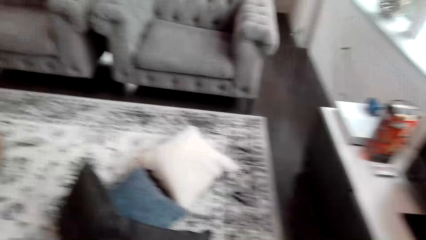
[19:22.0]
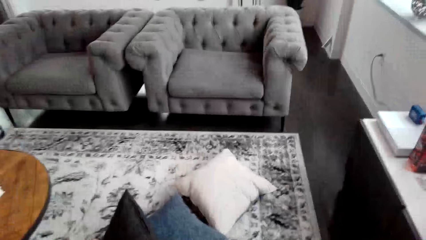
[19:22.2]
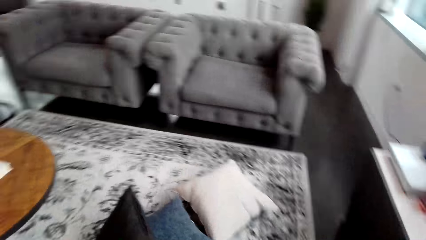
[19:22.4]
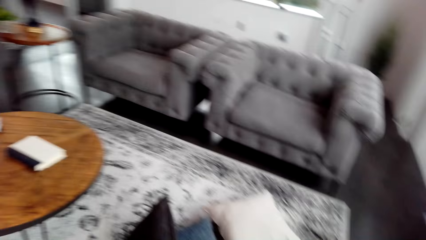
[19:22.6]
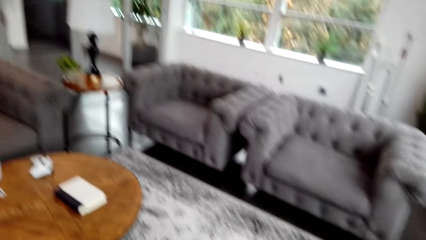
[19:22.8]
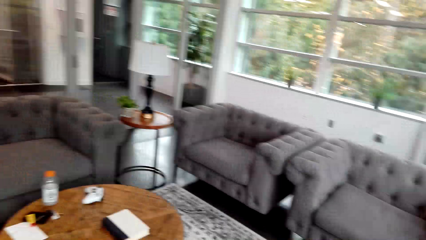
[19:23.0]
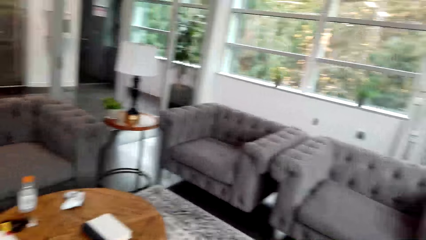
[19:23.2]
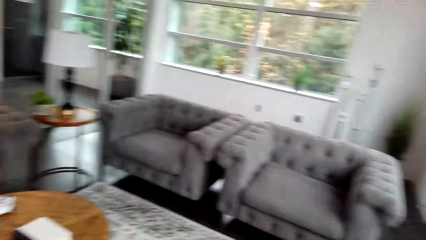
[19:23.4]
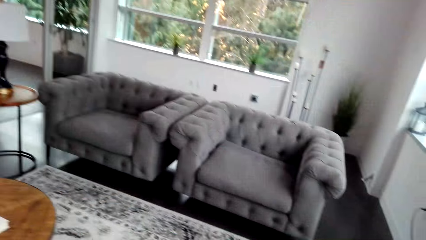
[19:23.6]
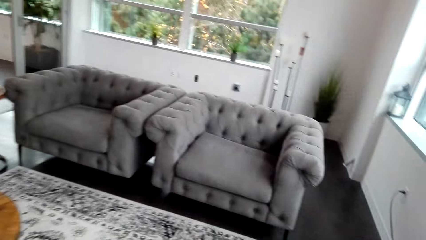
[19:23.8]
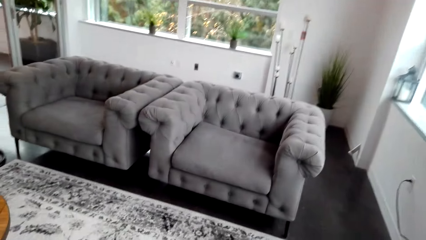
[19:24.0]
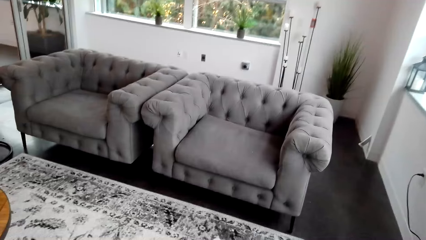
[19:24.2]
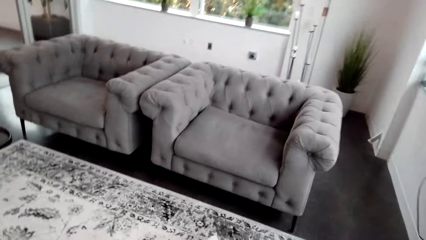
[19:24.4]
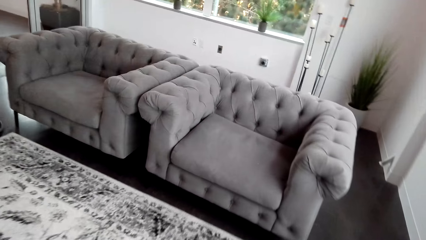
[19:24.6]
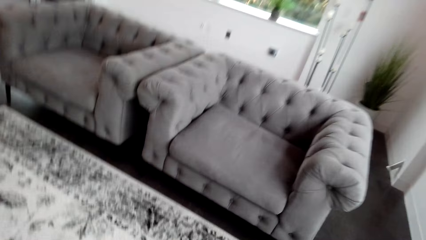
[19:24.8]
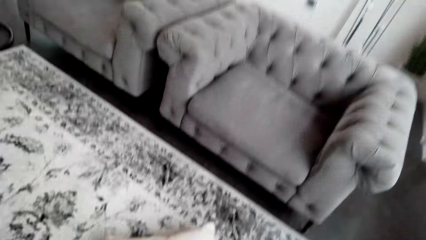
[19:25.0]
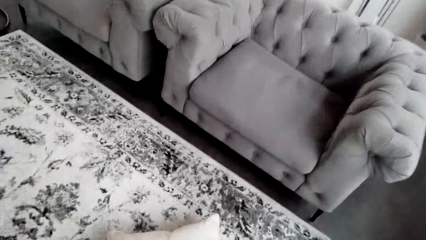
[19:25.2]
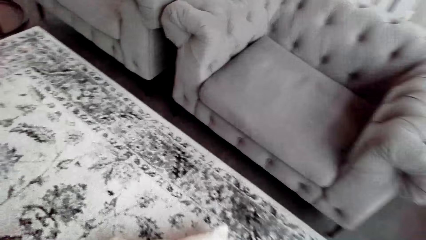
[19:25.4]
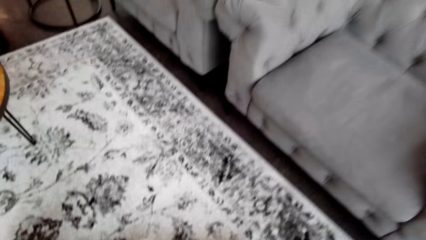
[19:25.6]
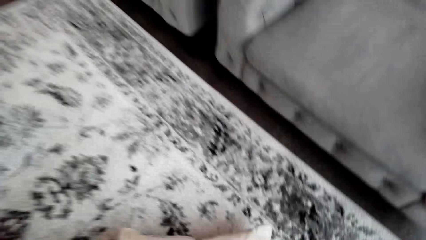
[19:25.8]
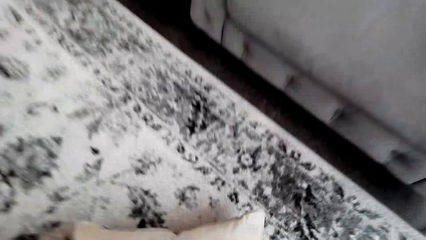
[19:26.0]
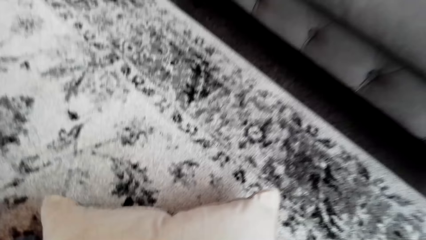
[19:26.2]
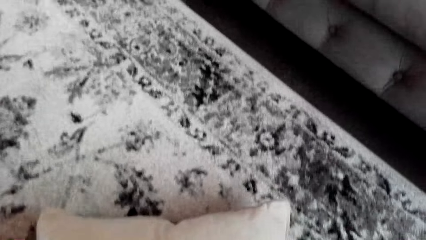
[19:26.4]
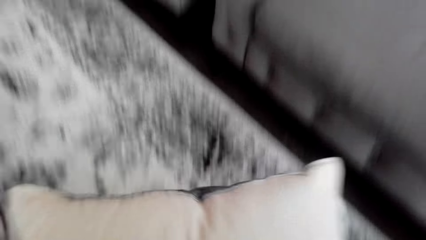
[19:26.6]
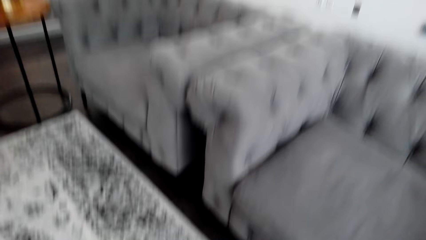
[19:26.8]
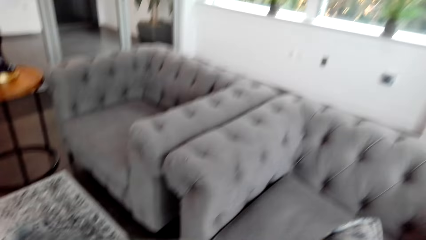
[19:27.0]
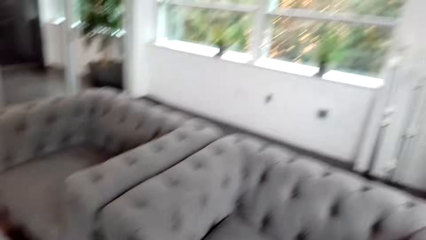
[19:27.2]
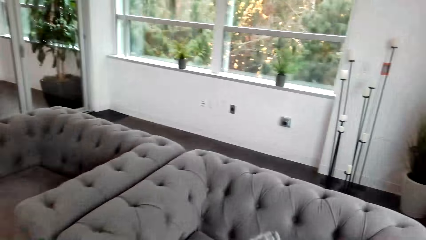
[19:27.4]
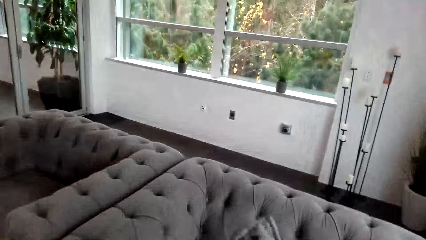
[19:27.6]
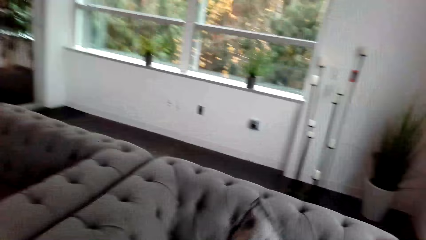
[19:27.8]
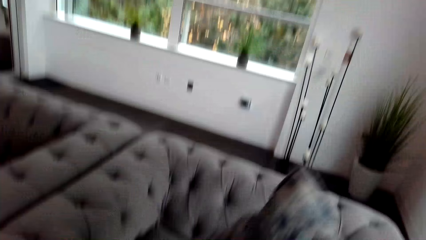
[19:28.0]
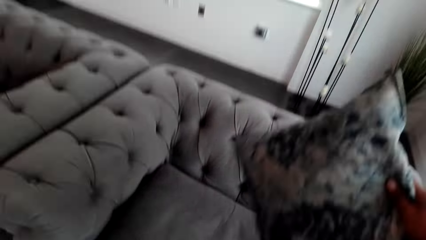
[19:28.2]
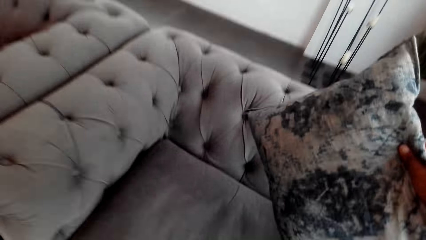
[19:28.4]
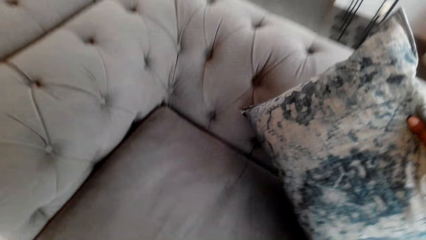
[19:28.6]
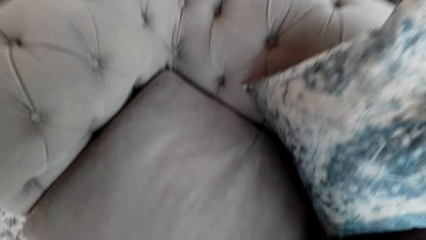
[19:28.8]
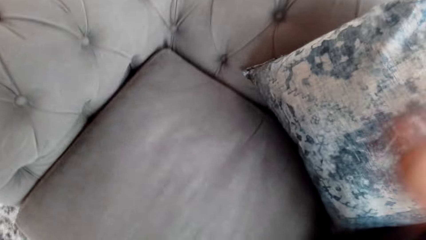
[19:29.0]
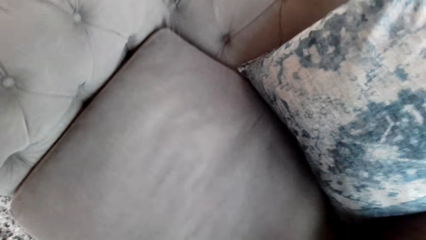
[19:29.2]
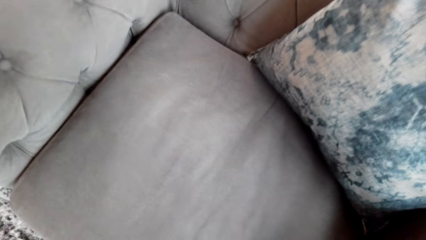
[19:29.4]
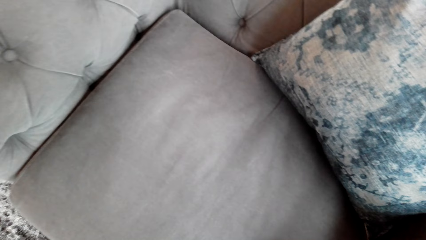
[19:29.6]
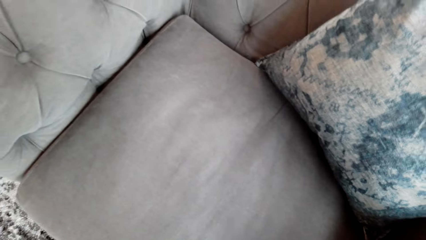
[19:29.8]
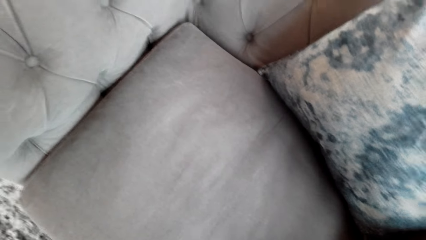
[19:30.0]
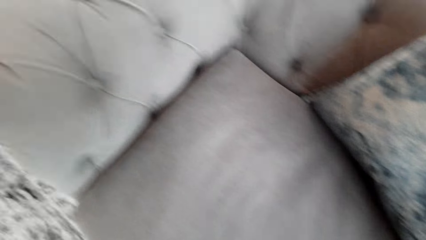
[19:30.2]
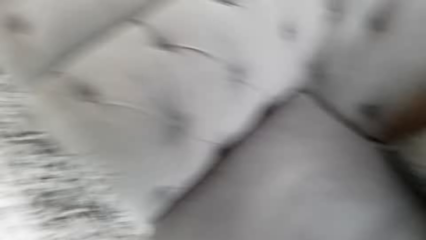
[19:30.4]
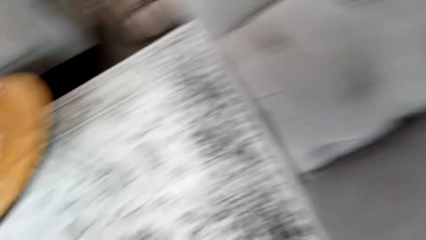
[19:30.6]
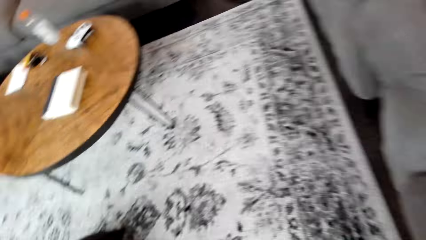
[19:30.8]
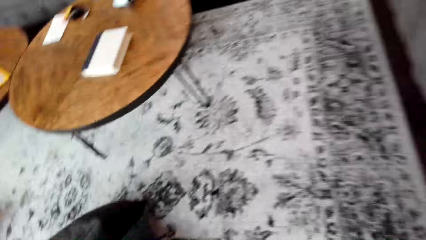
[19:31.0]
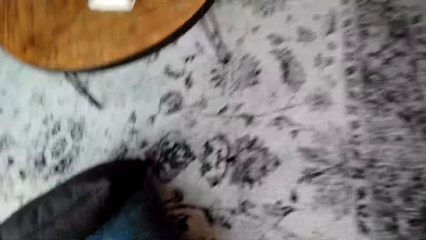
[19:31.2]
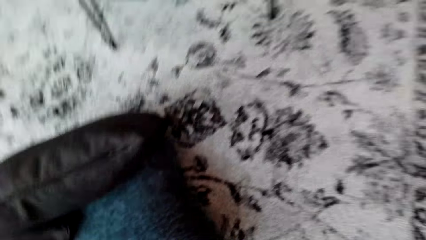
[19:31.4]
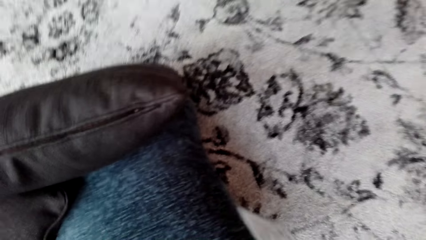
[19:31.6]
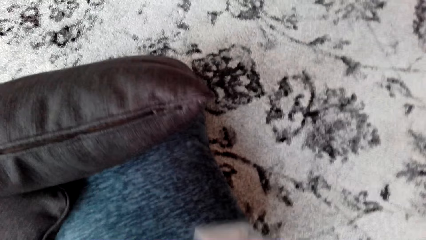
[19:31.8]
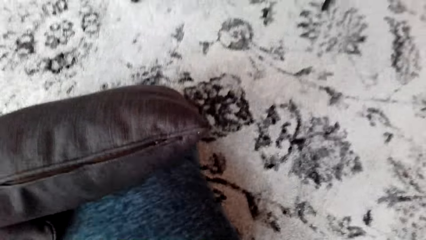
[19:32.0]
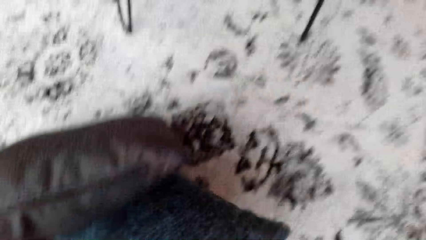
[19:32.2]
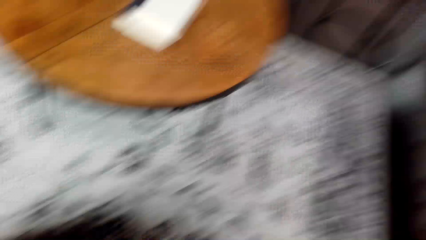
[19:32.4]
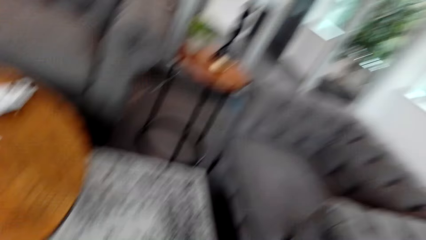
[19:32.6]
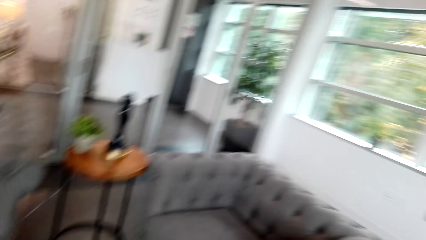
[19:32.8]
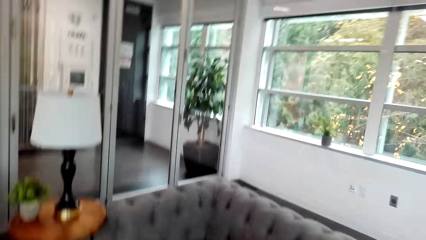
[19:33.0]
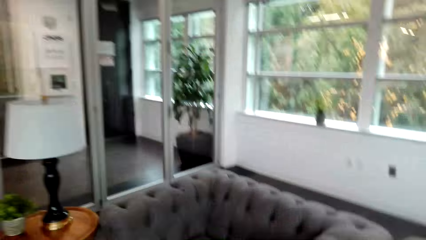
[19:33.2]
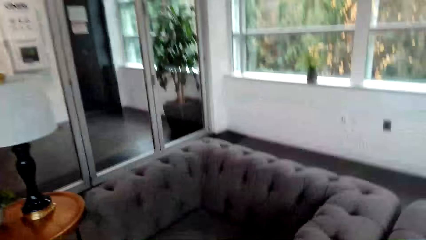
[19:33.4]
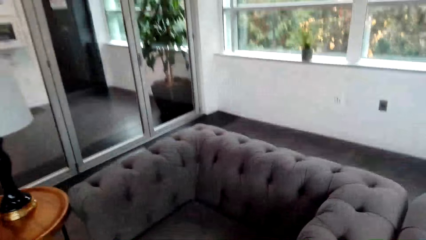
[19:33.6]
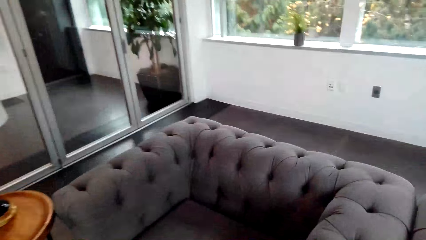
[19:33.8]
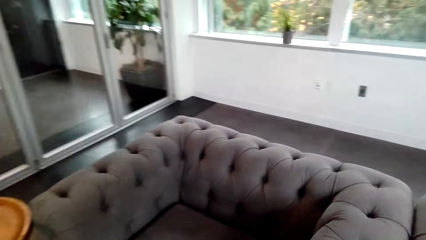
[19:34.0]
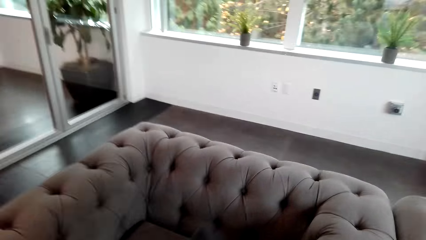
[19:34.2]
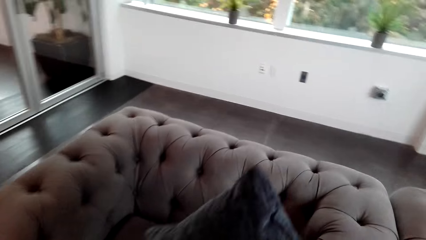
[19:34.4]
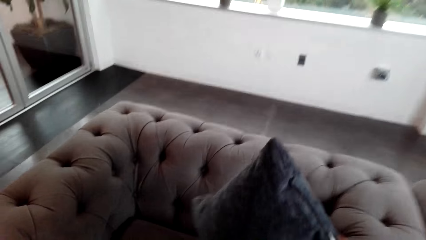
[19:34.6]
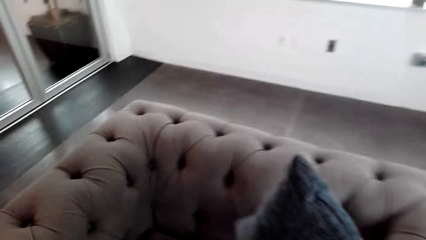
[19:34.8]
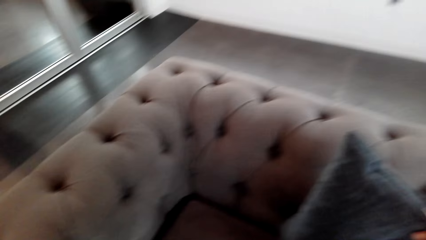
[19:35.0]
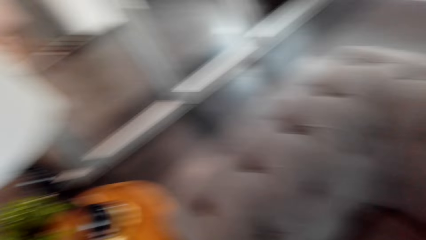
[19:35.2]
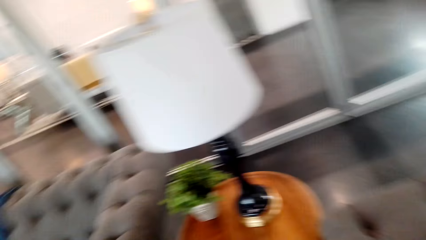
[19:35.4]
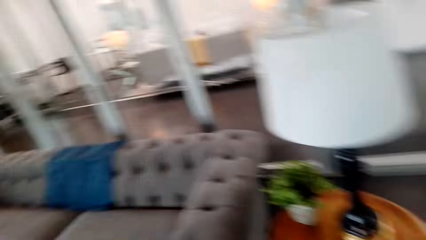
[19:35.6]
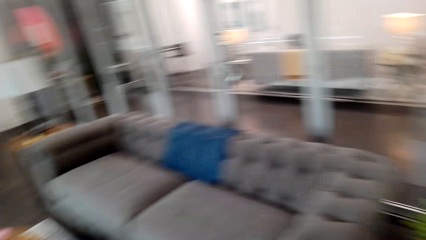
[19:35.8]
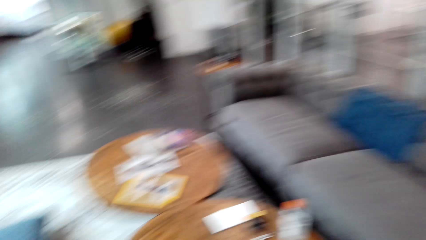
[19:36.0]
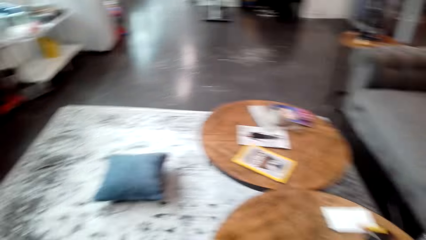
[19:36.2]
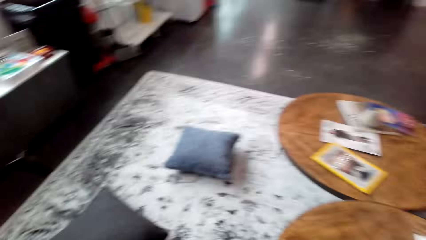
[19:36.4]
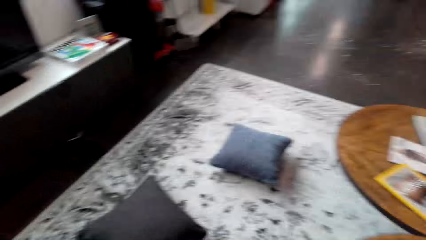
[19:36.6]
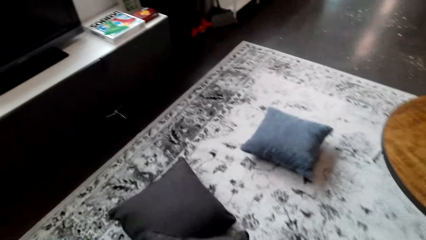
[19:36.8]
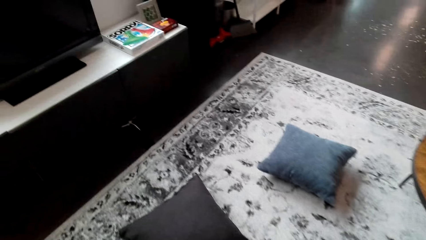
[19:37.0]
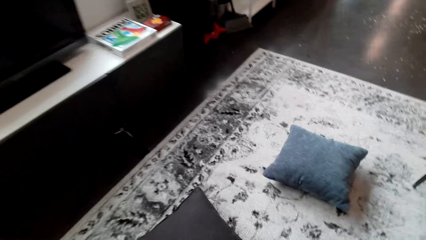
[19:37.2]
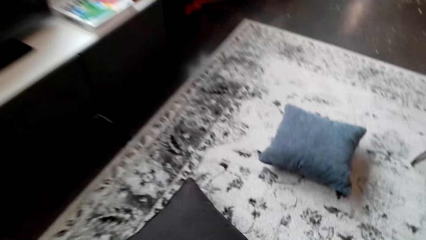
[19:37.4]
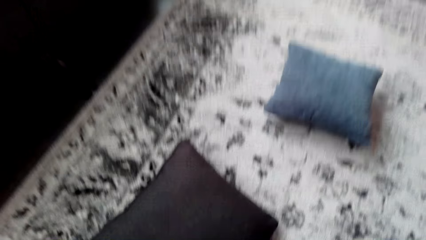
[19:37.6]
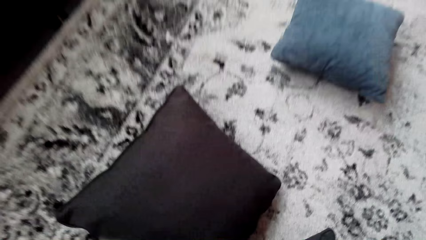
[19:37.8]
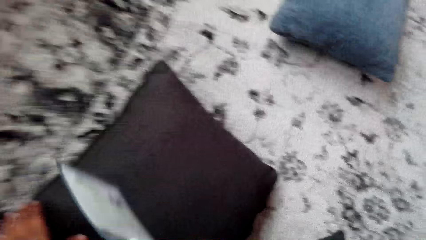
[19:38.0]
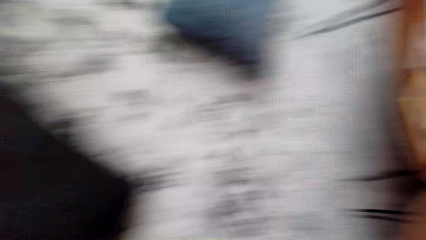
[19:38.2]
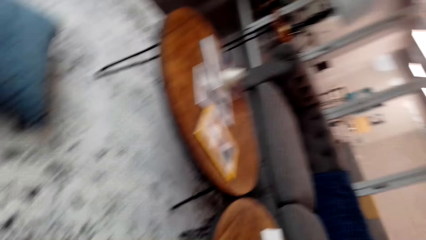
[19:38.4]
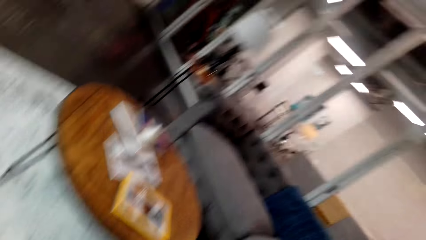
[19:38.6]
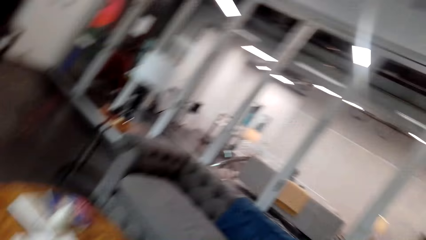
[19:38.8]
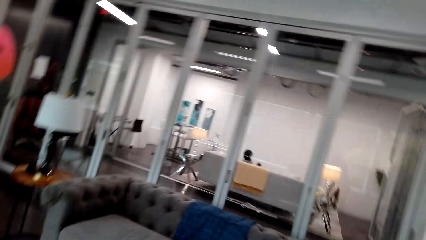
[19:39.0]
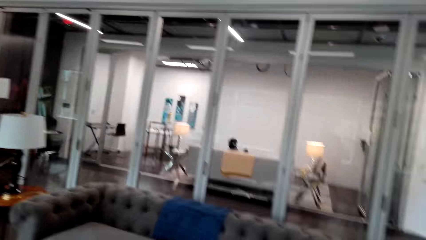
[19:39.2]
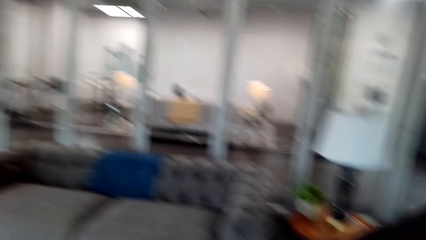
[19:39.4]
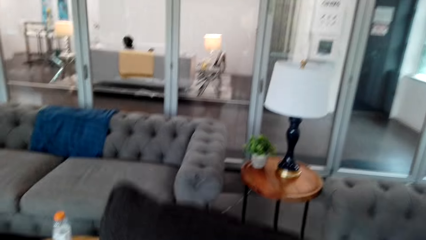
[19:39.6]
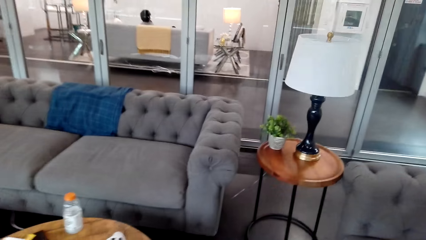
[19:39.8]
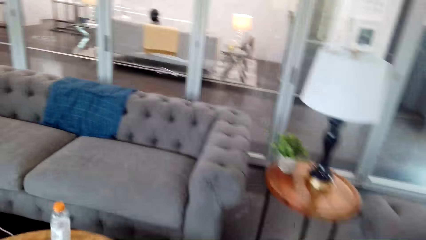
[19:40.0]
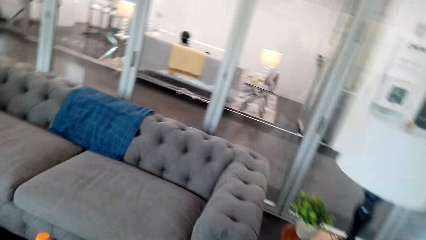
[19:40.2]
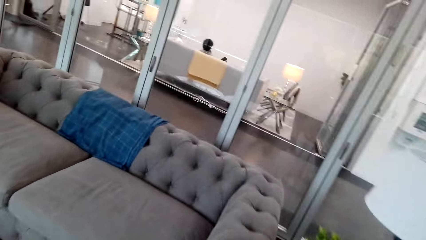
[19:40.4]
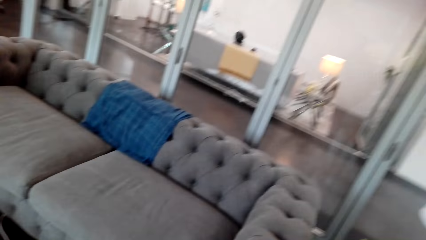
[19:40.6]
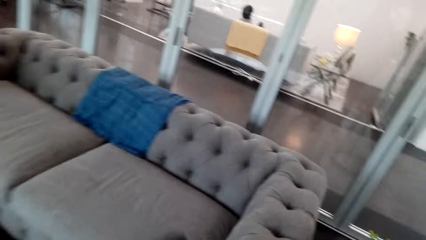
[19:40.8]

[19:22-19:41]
The camera wearer looks around. They pick up a pillow from the floor. They put the throw pillow on the sofa. They pick up a pillow from the floor. They stare in the room. They put the pillow on the sofa. They pick up a pillow from the floor.
